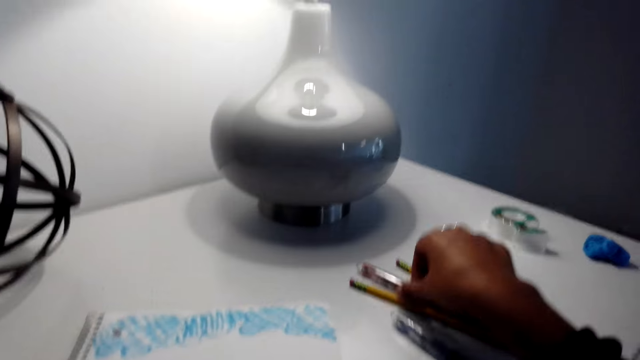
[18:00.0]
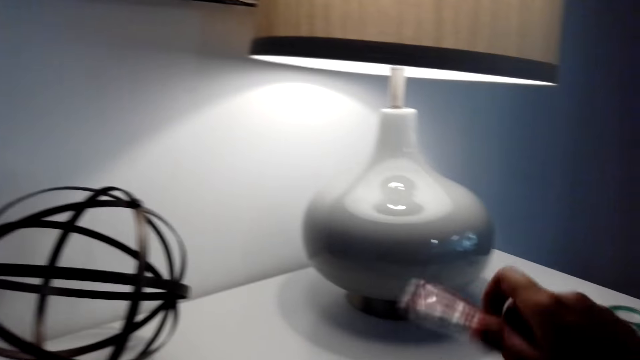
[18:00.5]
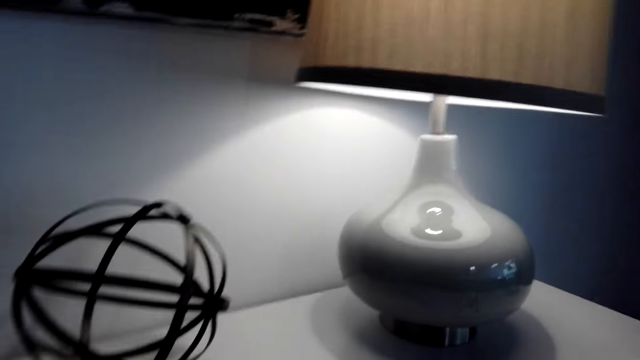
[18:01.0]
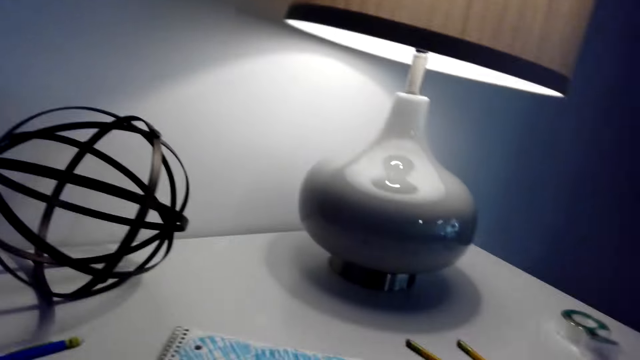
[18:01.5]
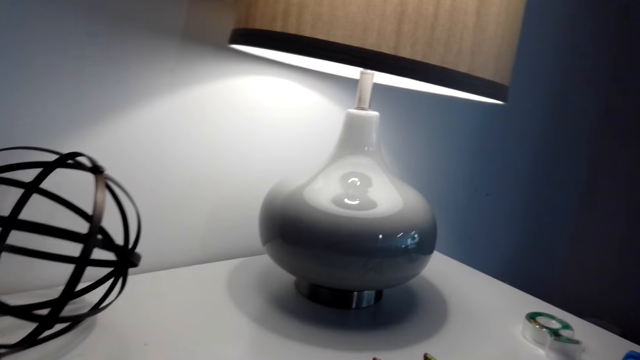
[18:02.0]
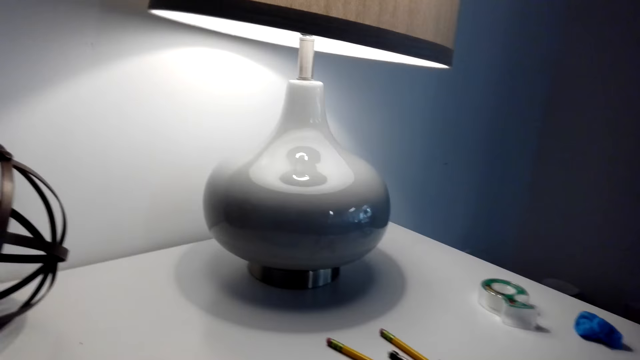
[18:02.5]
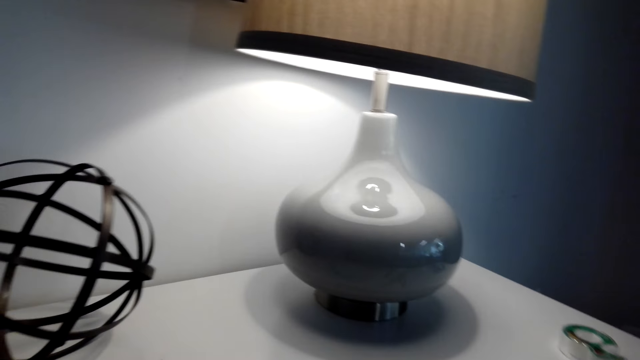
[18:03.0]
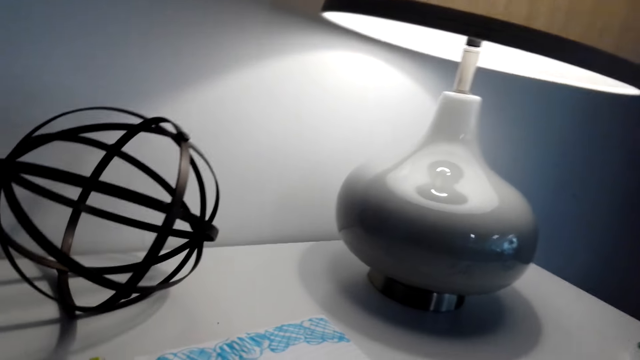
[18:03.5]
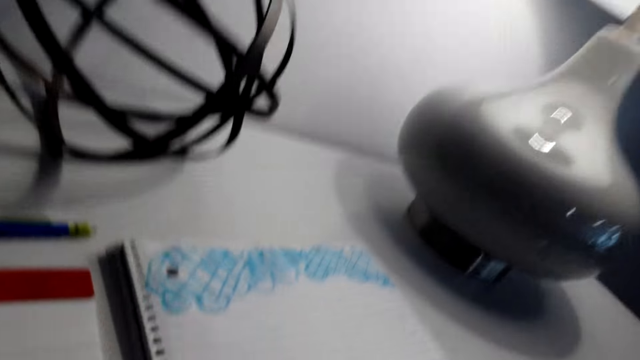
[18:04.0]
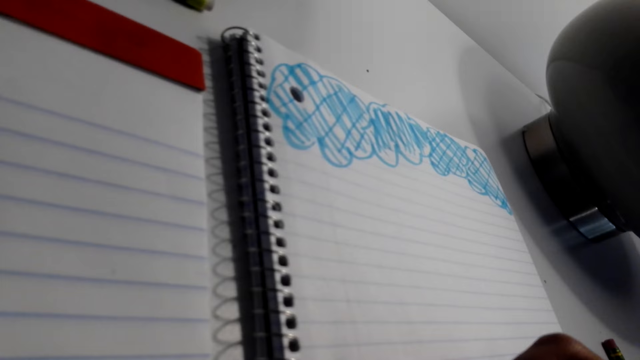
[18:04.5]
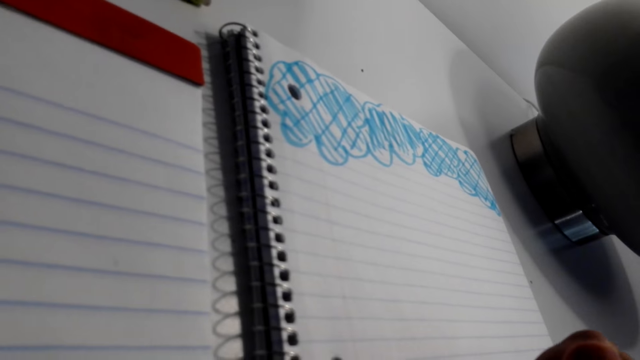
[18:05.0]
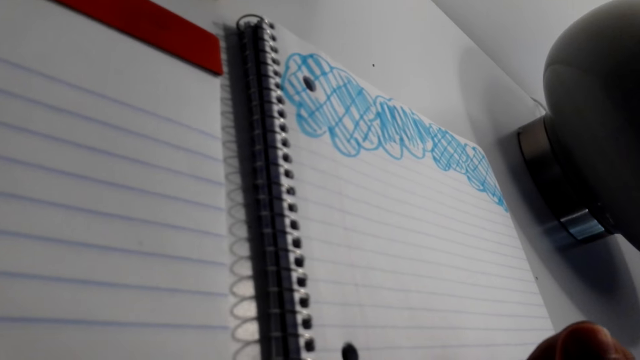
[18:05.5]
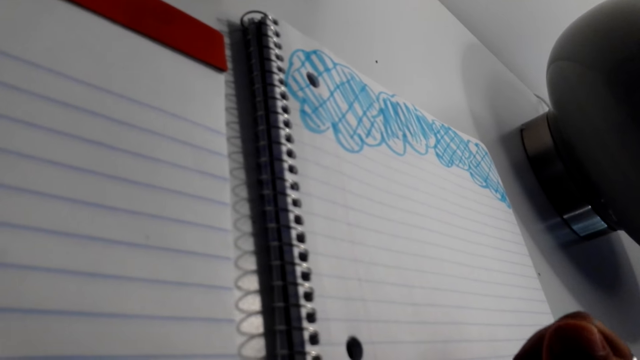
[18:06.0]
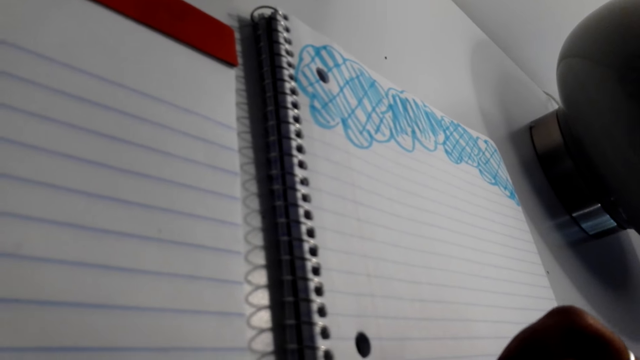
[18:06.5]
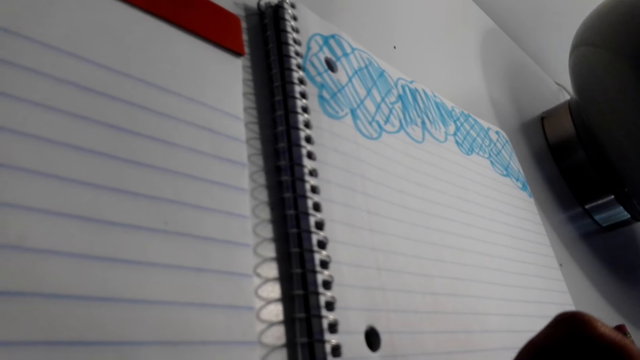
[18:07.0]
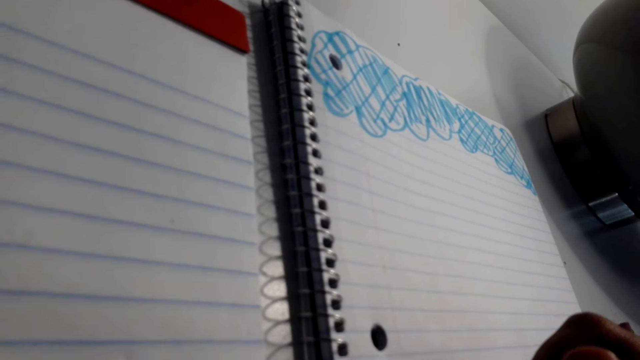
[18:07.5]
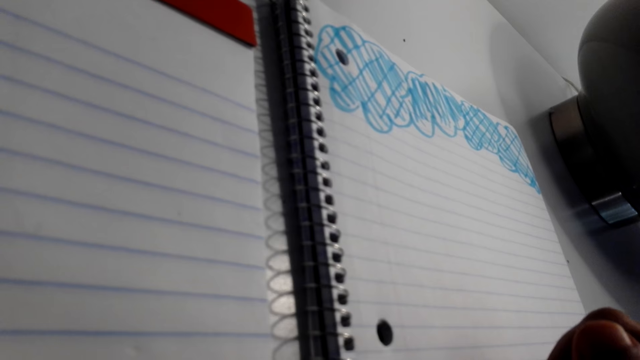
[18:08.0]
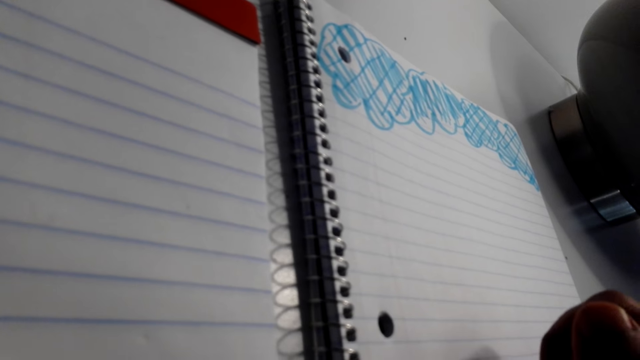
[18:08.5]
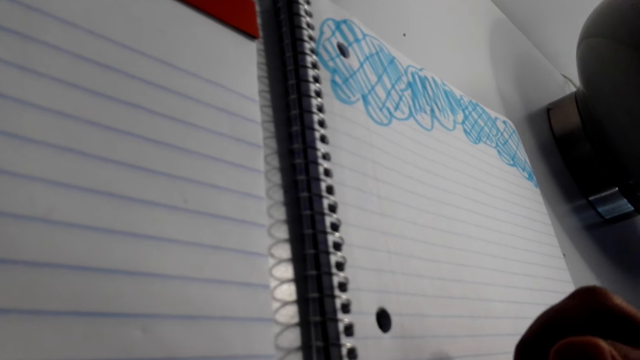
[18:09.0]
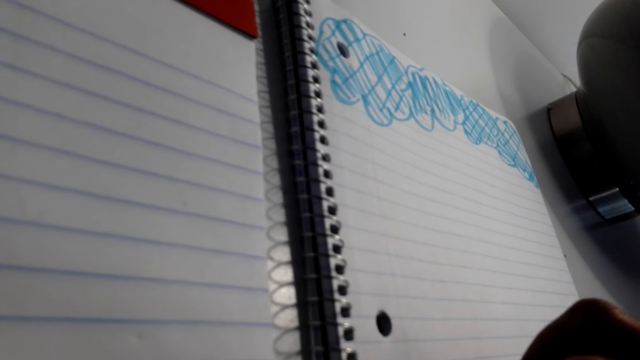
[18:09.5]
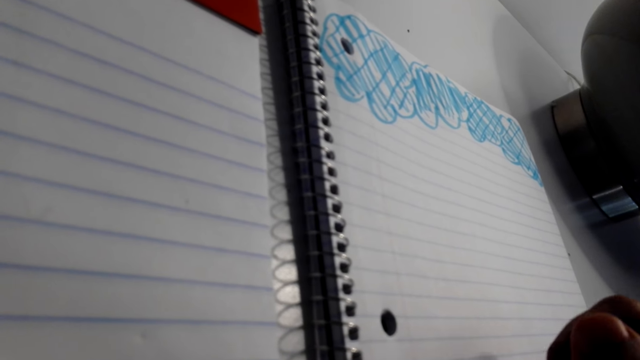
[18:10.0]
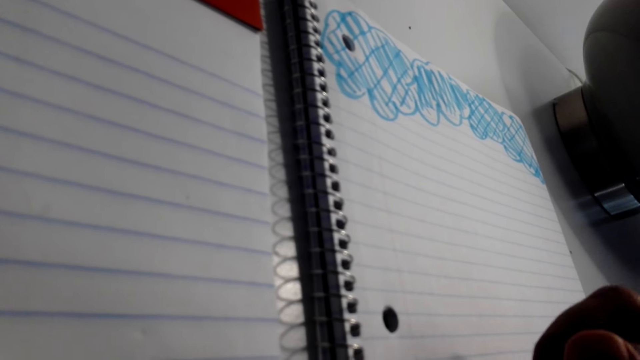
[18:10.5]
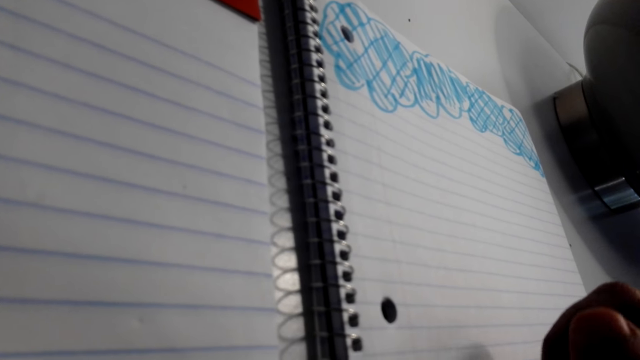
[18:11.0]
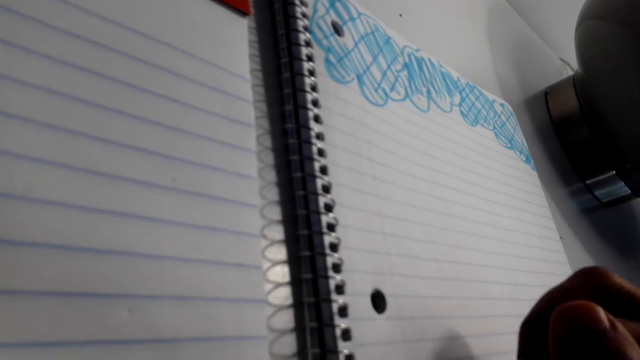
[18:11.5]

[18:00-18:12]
The camera wearer picks up another pen. They look around. They write on the book. They draw on the piece of paper.

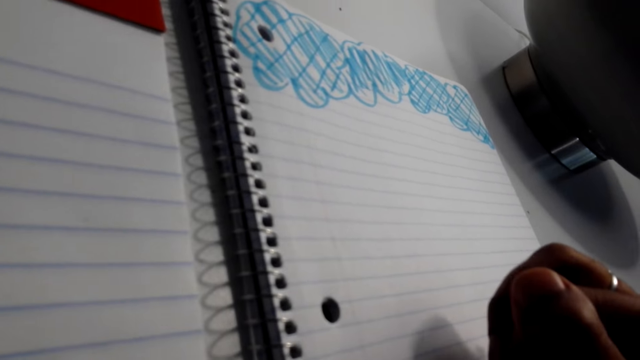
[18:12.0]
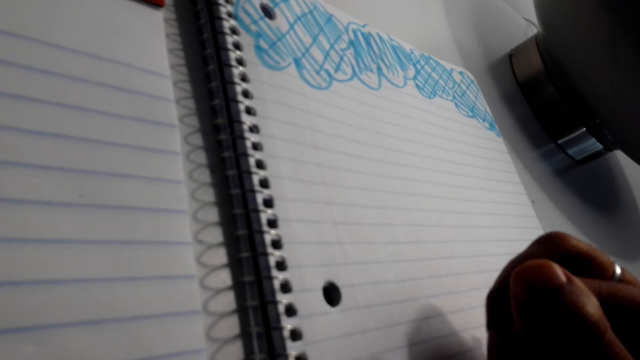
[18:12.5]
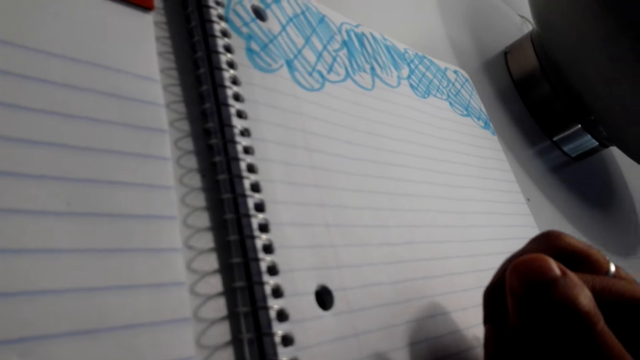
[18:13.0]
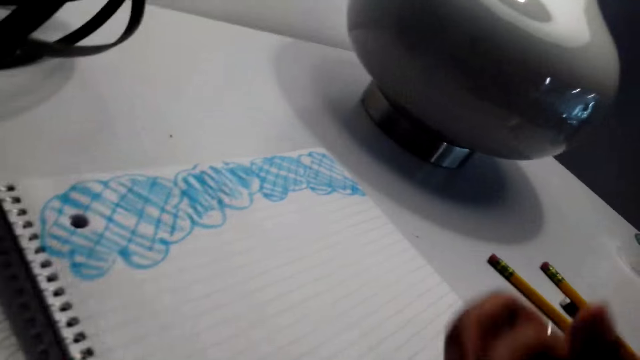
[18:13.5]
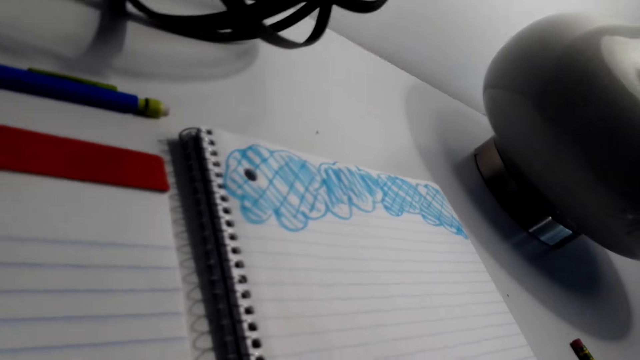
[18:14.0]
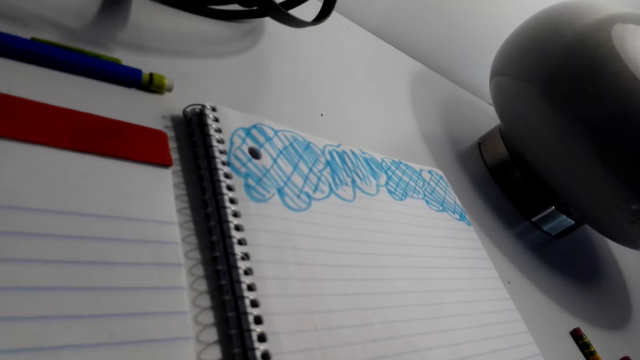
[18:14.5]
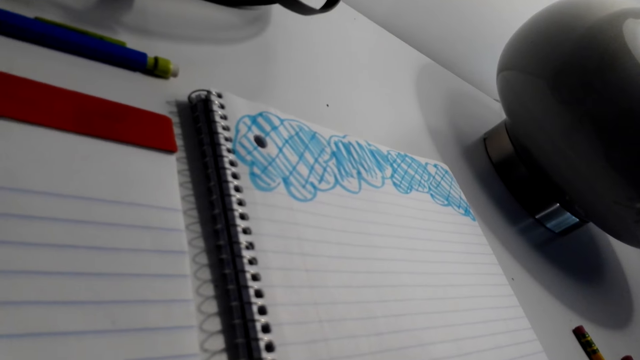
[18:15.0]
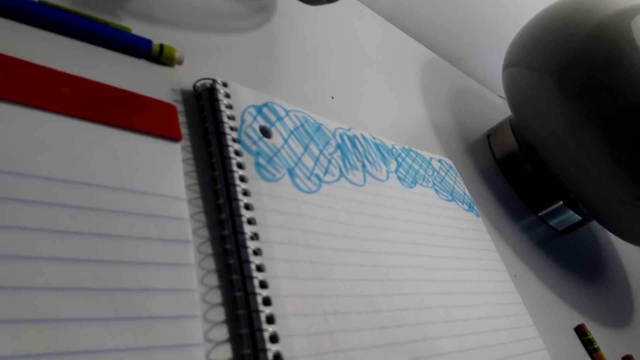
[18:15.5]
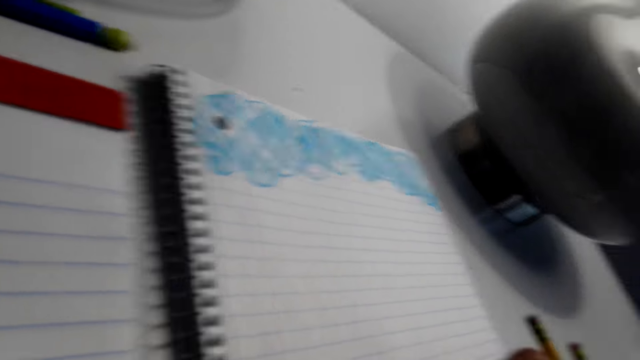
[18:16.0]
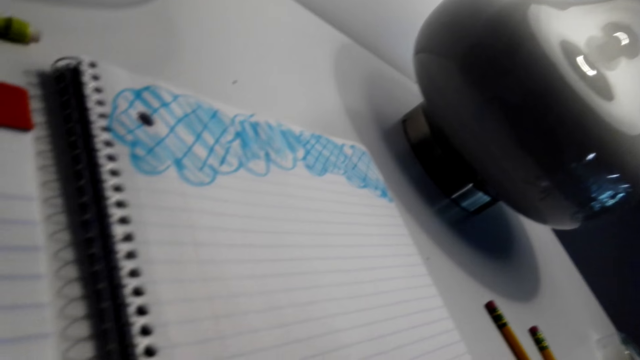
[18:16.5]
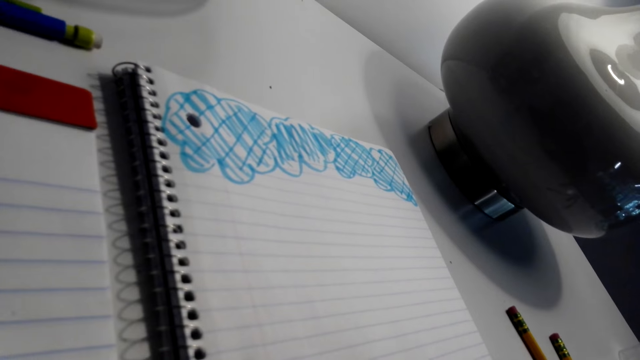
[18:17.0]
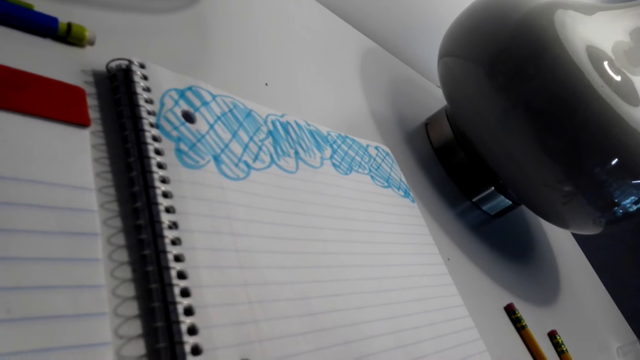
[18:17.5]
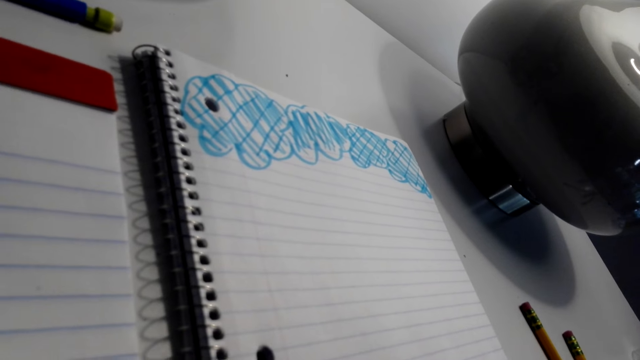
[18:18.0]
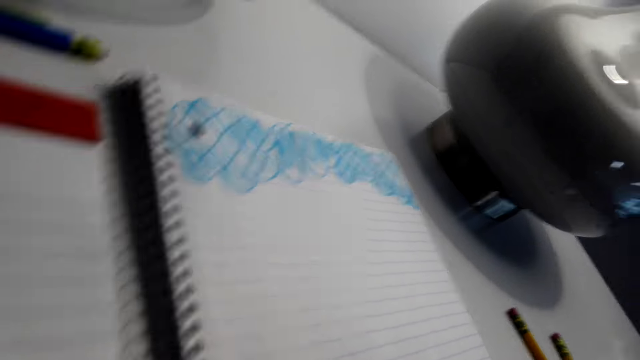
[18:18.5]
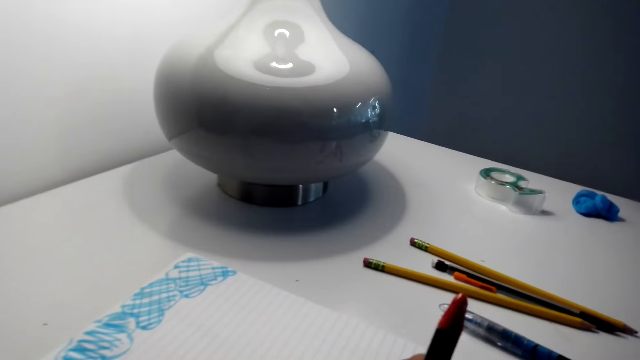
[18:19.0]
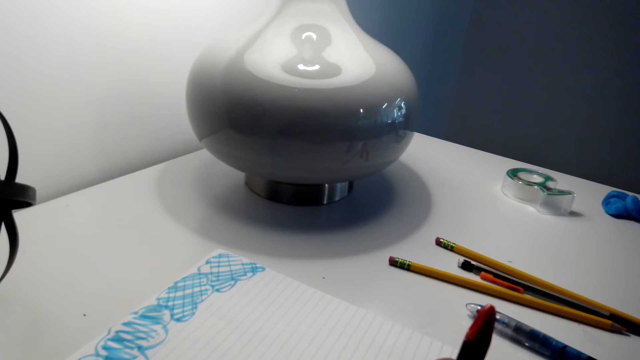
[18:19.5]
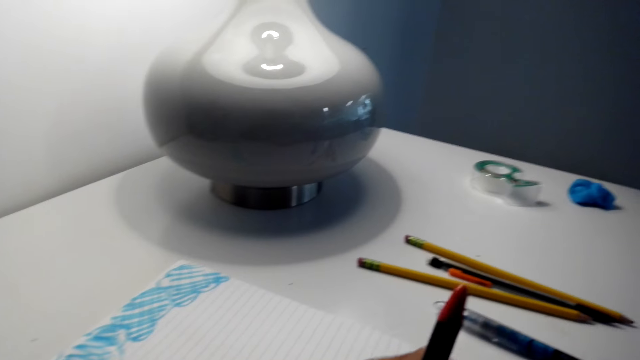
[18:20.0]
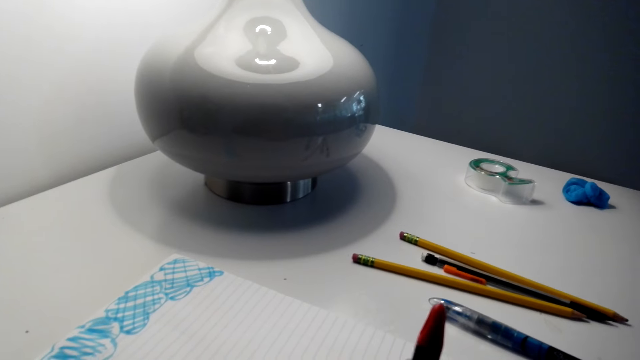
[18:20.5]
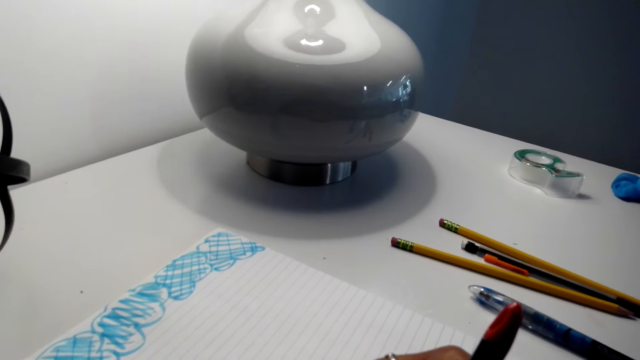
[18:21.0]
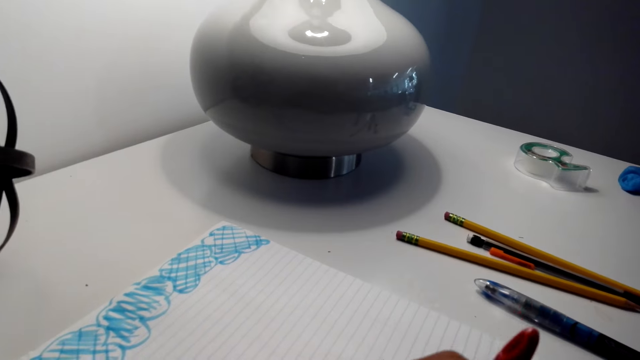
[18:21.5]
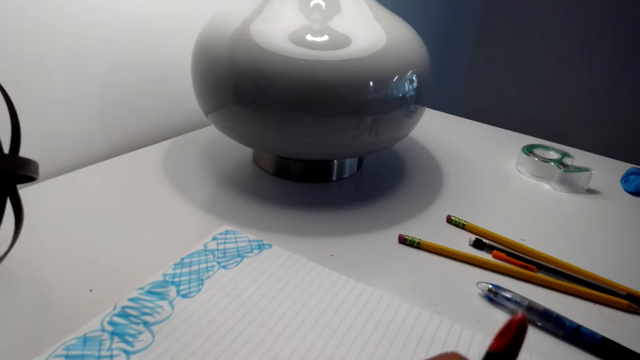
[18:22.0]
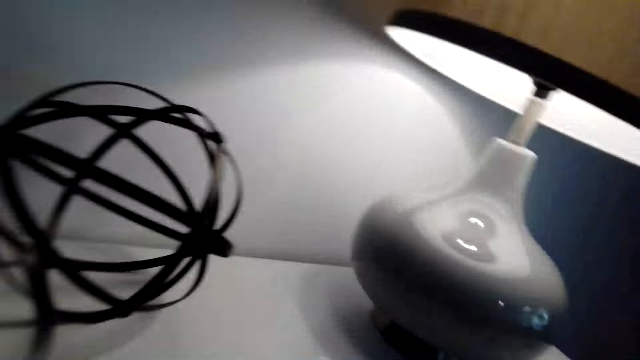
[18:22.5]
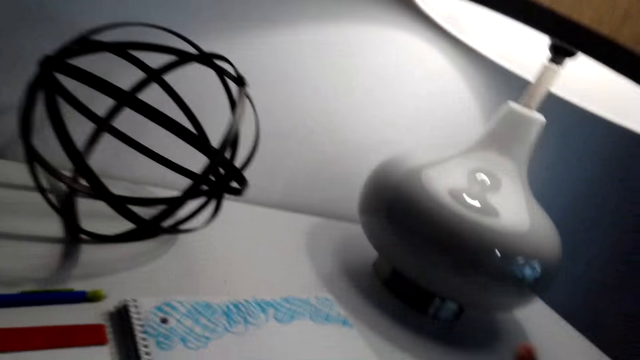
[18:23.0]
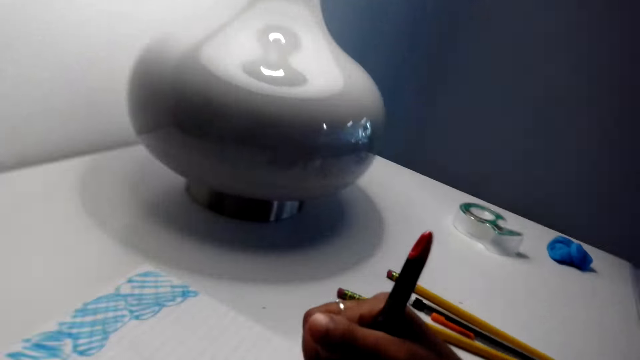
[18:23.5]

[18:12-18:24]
The camera wearer moves his head. He draws on the piece of paper. He moves his head again.
